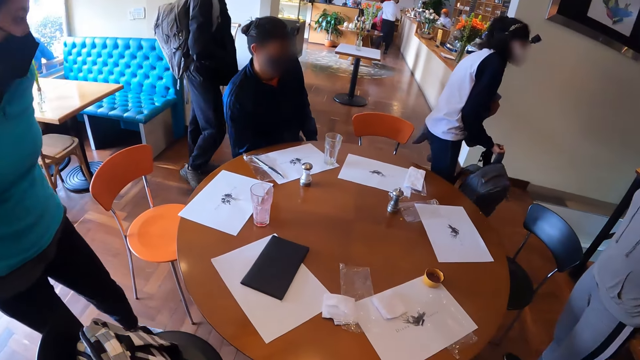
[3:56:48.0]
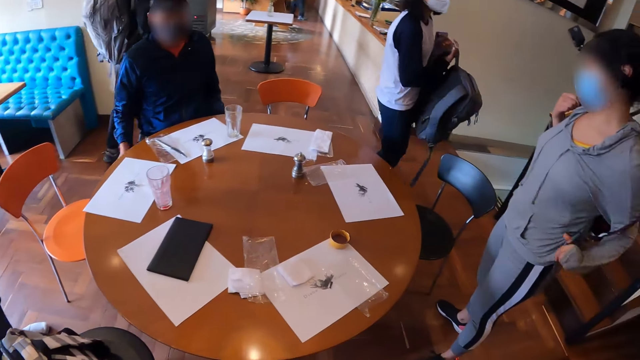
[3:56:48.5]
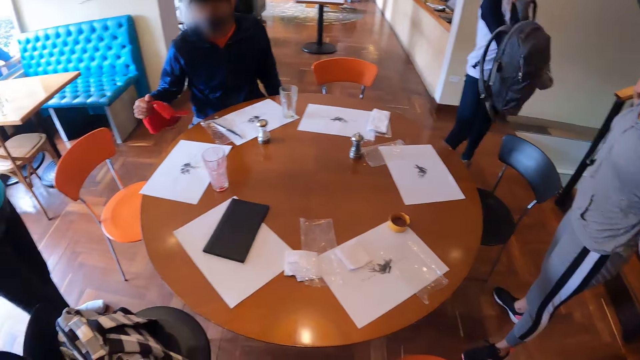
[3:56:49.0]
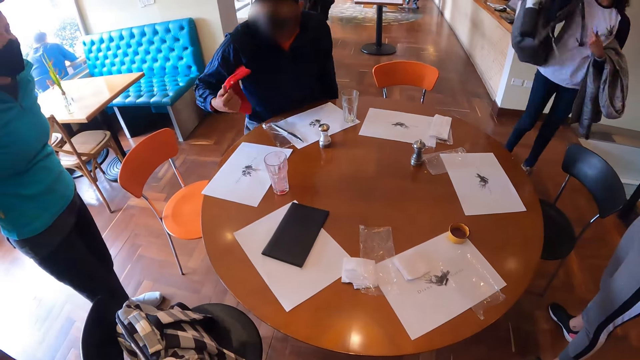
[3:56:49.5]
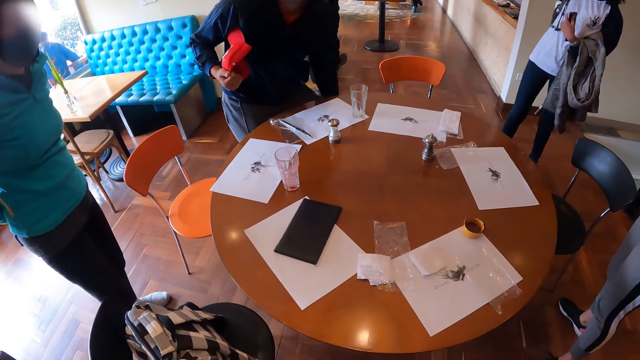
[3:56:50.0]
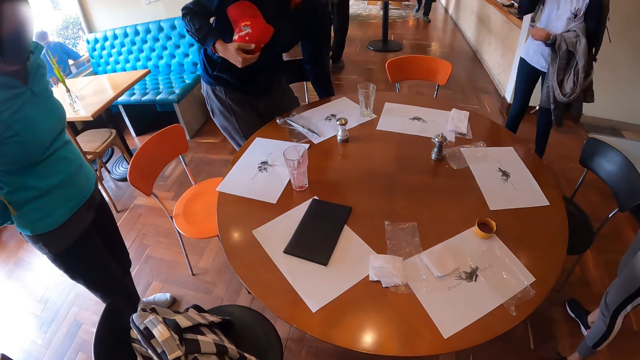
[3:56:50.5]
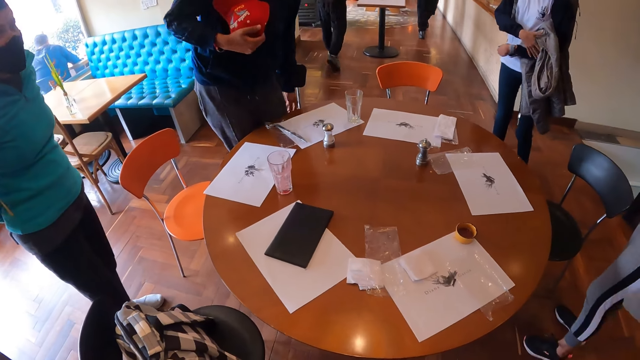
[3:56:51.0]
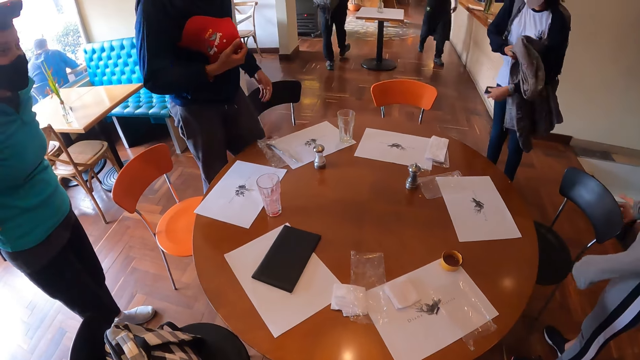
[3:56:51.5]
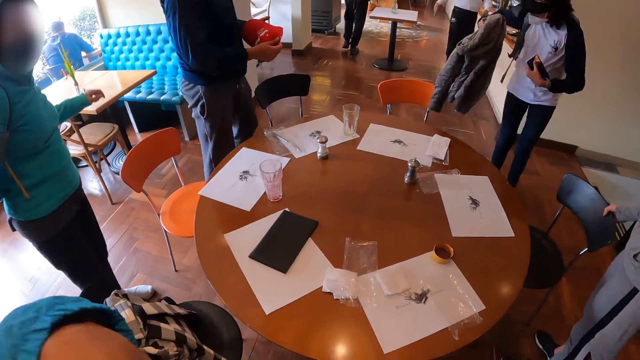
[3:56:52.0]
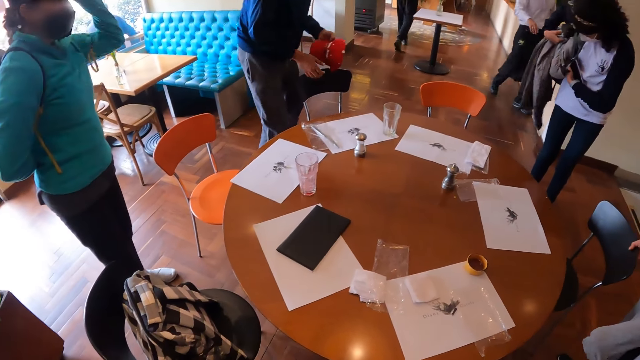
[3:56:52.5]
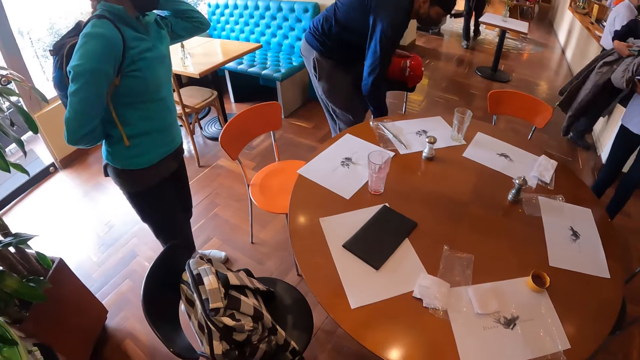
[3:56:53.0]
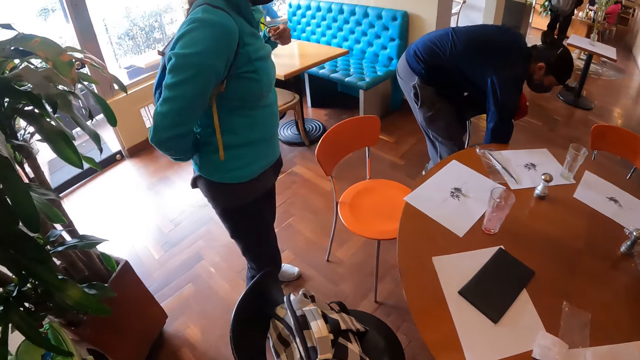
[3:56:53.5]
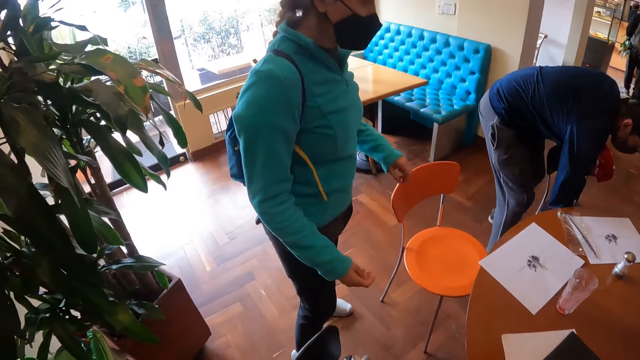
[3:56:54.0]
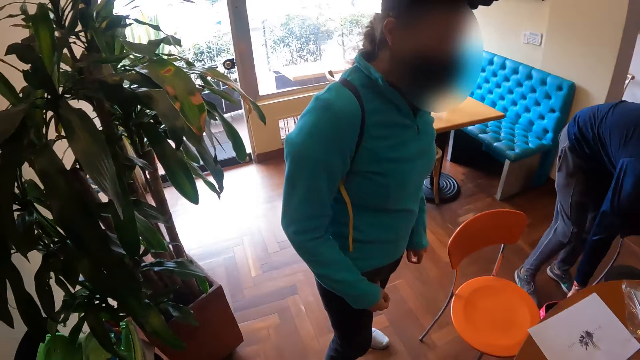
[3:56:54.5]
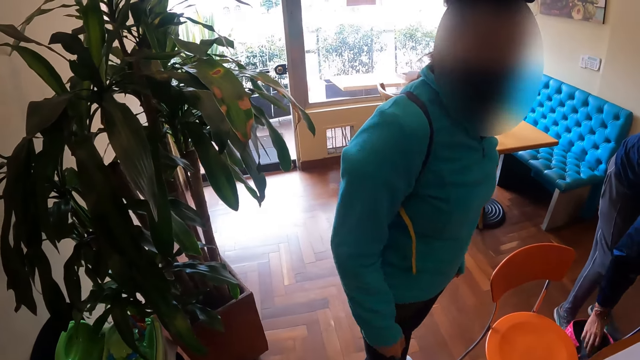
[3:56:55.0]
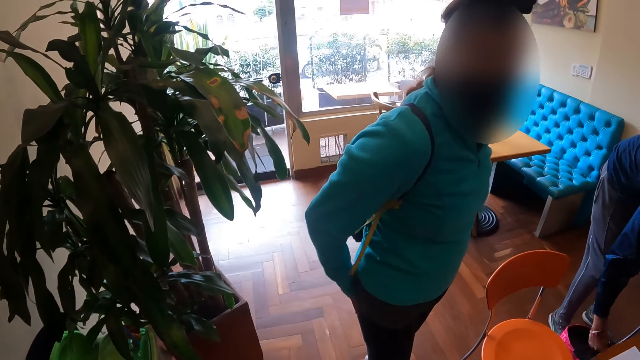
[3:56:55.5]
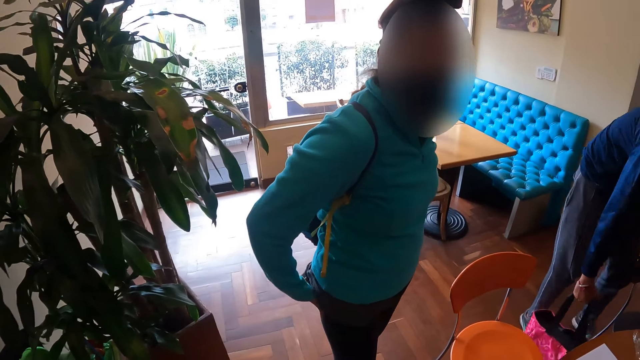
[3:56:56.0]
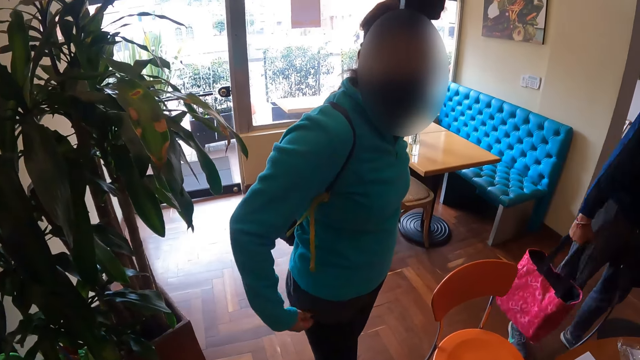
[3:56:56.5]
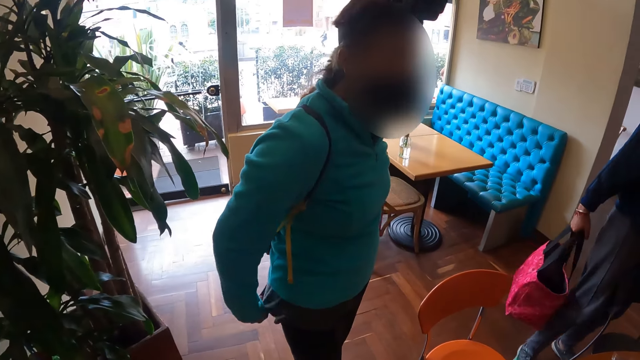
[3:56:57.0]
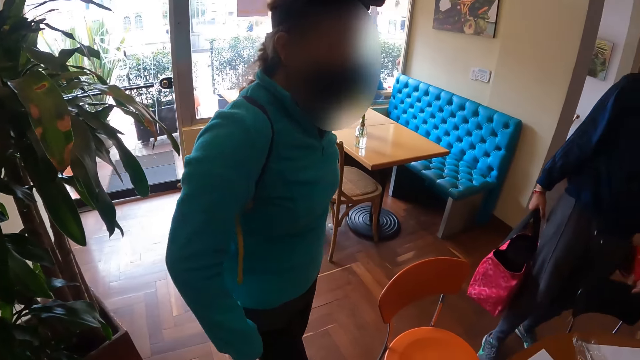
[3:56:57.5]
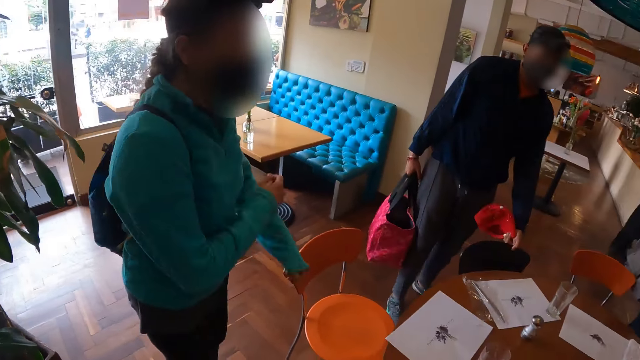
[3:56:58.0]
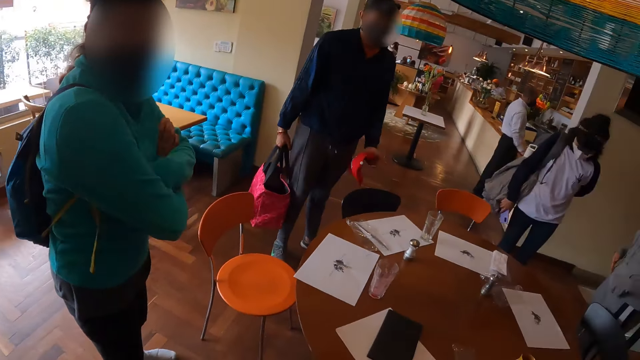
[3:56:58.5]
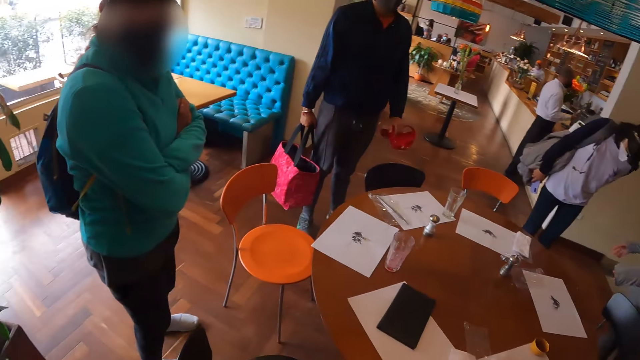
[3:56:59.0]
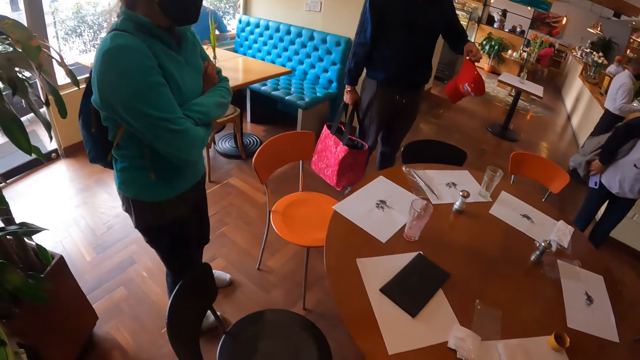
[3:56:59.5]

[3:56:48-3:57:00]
A woman gets up from a chair. The woman wears a backpack with her right hand. A man gets up from a chair with a capo in his right hand. The man picks up a bag on the floor with his right hand.

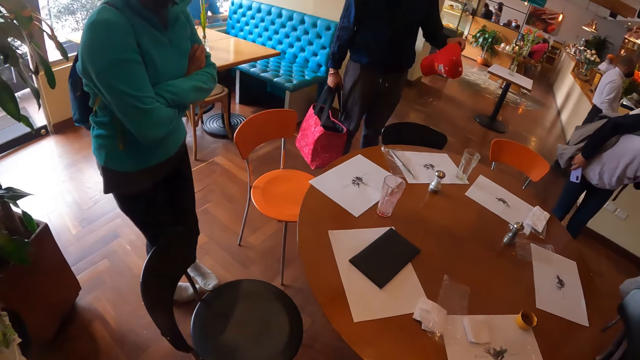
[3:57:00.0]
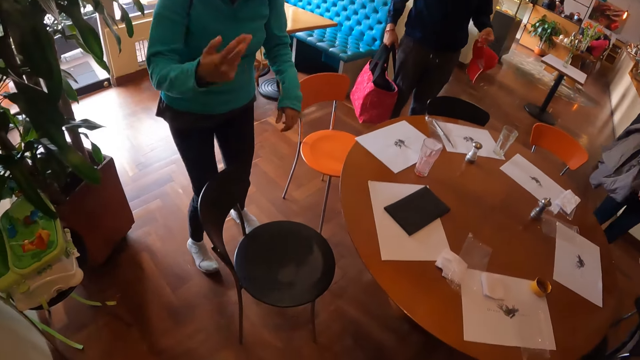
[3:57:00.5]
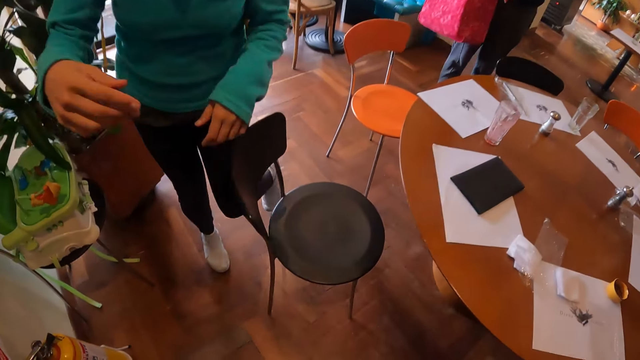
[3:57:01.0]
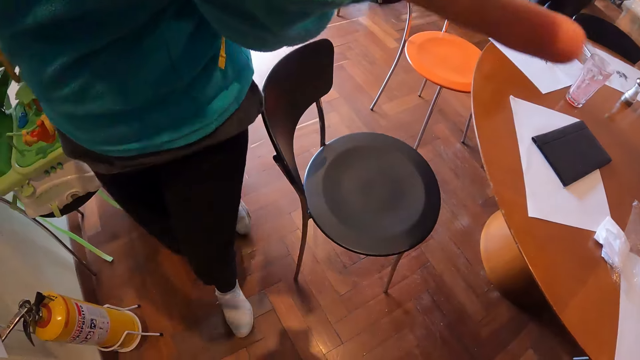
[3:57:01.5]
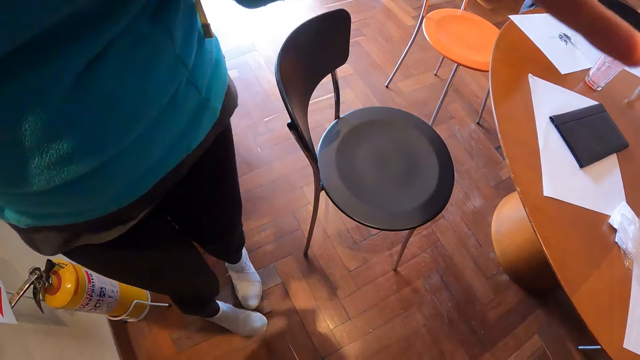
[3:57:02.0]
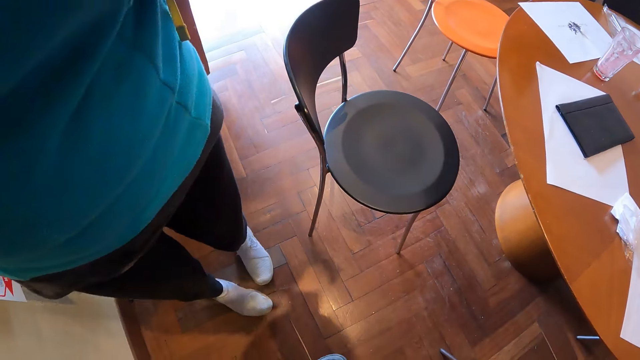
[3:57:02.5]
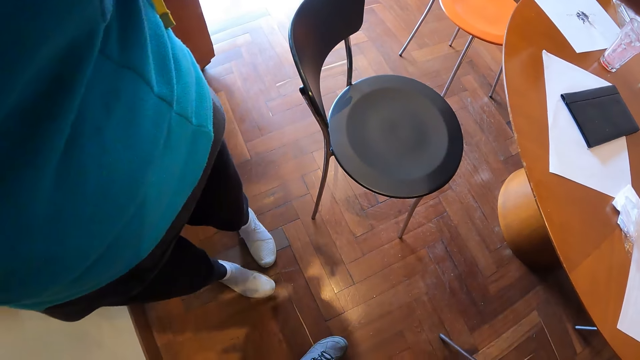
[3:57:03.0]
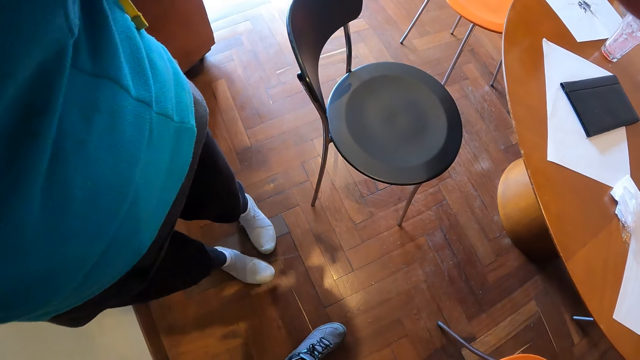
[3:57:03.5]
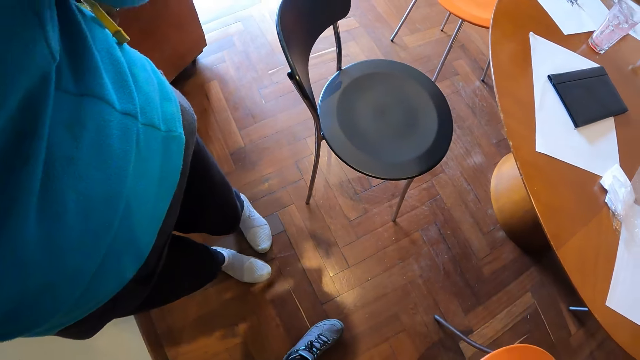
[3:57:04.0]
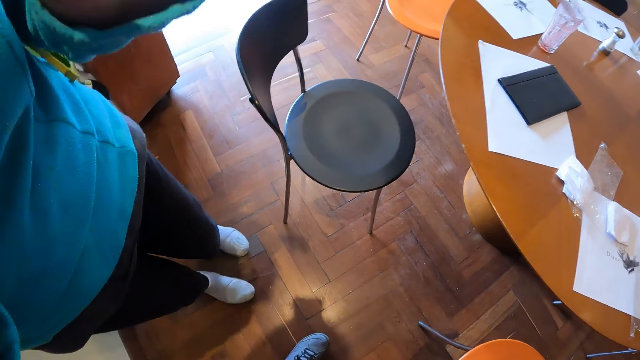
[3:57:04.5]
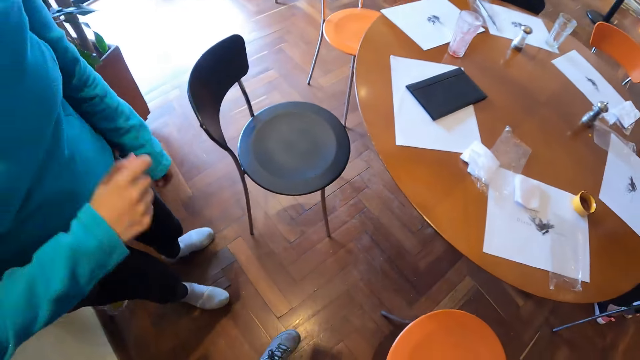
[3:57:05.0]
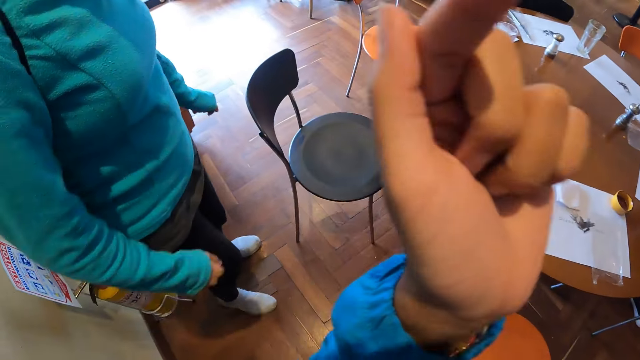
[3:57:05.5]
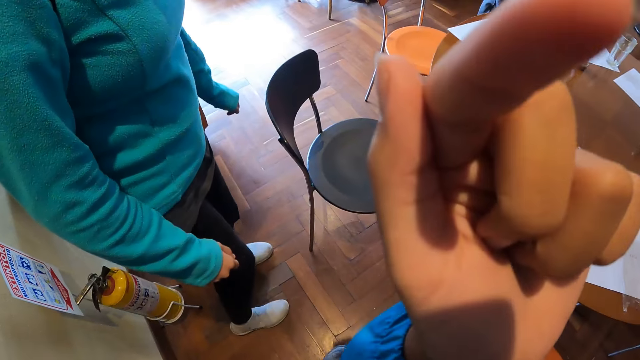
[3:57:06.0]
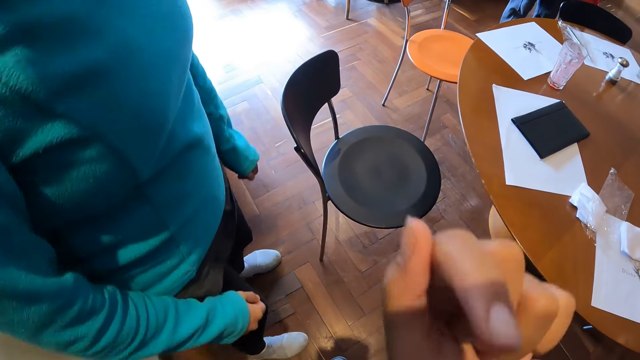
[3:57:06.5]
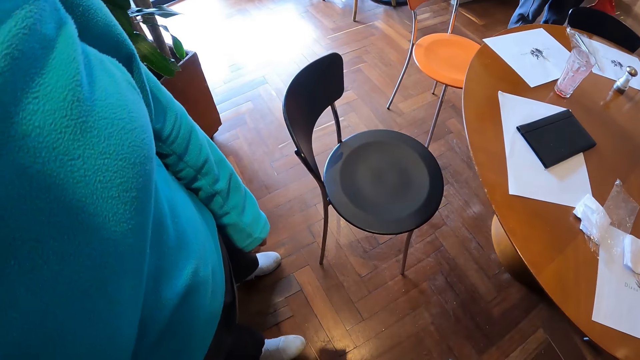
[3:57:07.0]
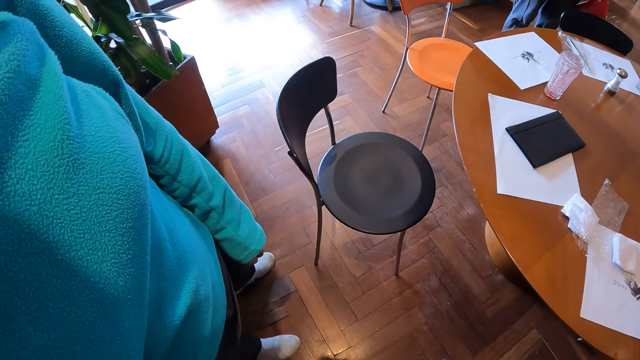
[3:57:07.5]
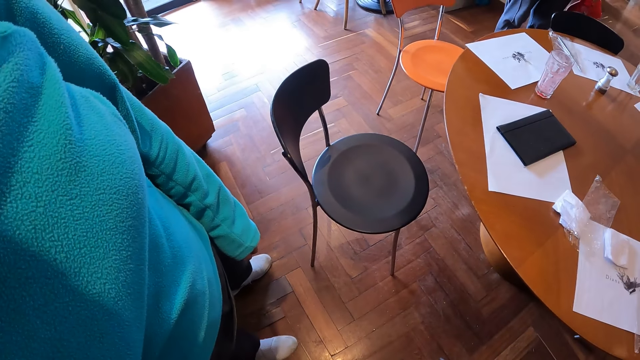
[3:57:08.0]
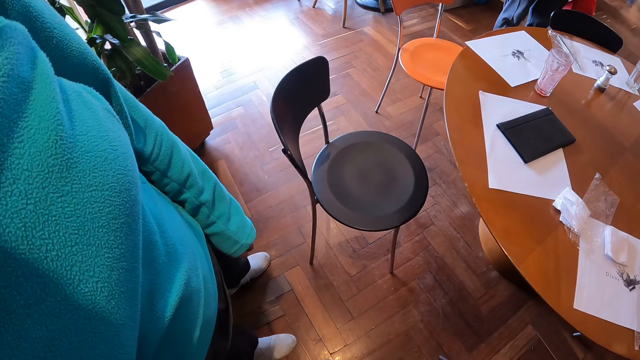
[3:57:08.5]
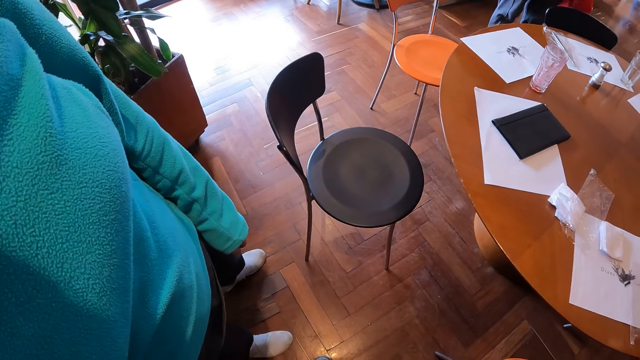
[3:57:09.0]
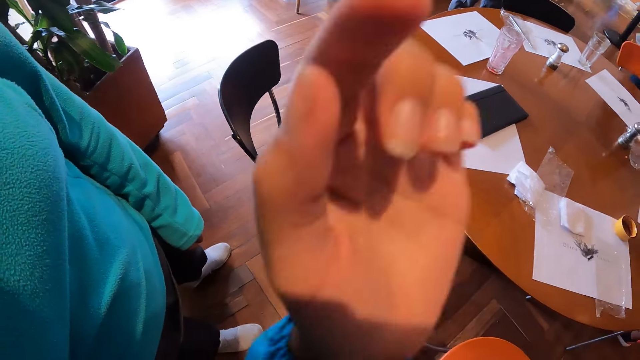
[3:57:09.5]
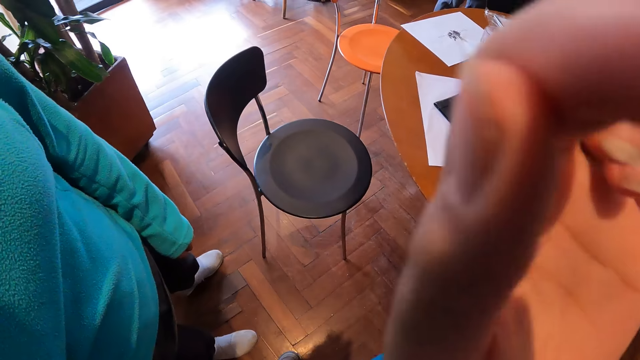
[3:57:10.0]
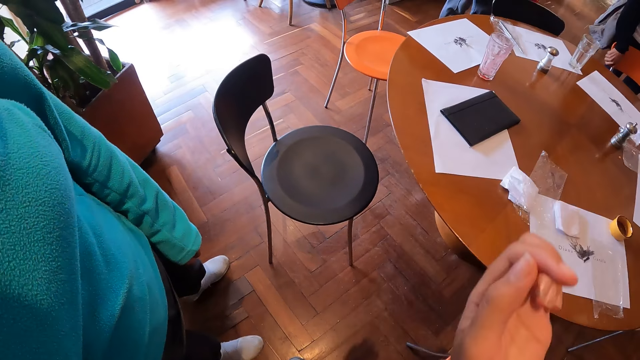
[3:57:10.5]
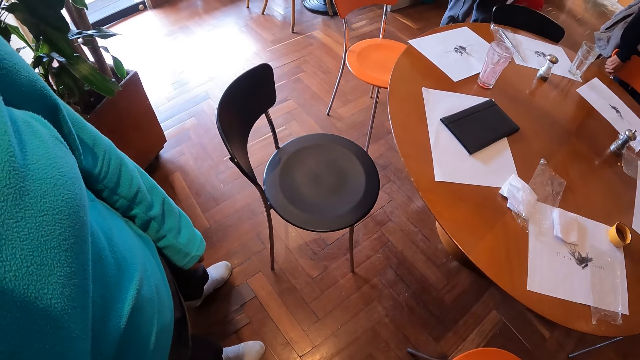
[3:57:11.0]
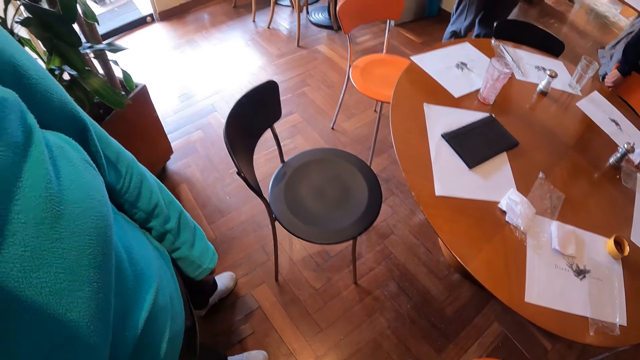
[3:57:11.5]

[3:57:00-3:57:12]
A woman touches the camera wearer's head with her hands. The woman stands near the camera wearer. The camera wearer converses with the woman. They gesticulate with a hand.
